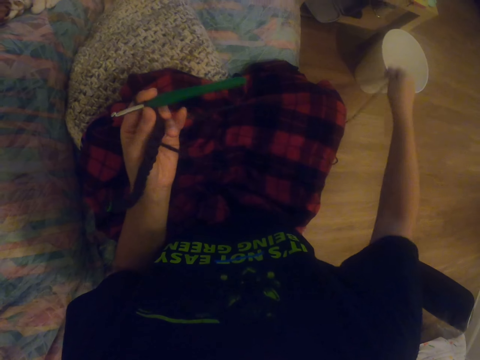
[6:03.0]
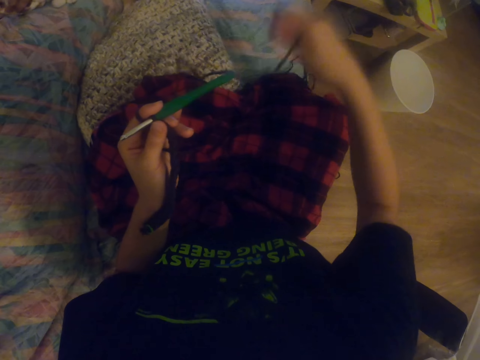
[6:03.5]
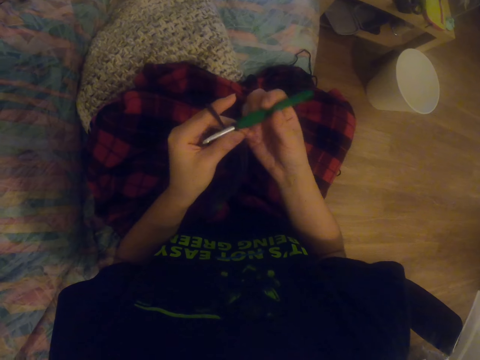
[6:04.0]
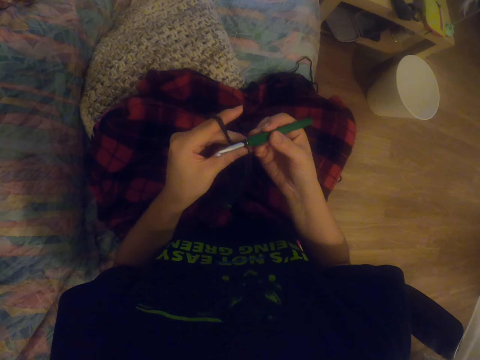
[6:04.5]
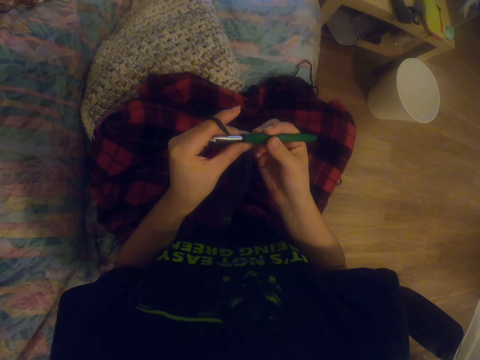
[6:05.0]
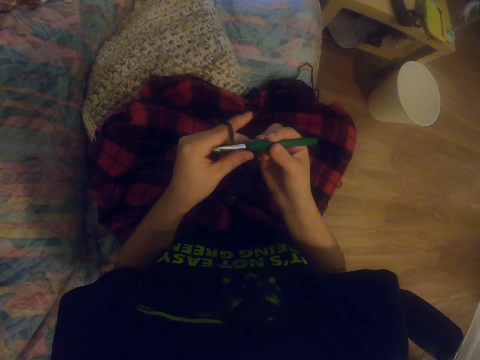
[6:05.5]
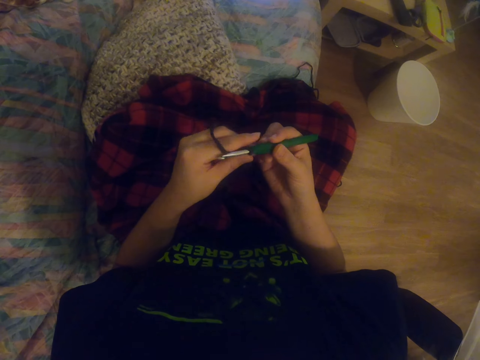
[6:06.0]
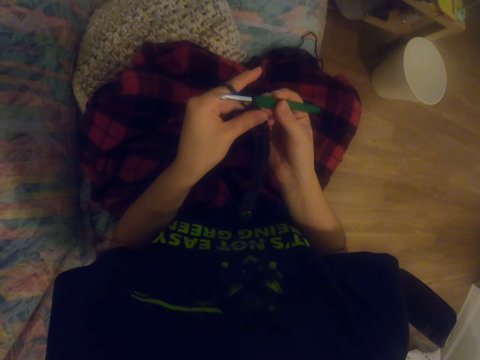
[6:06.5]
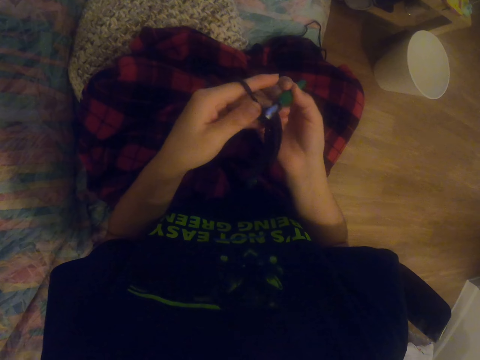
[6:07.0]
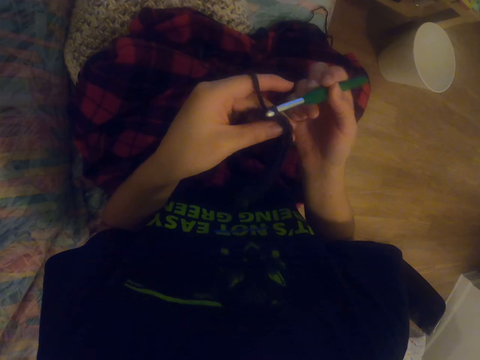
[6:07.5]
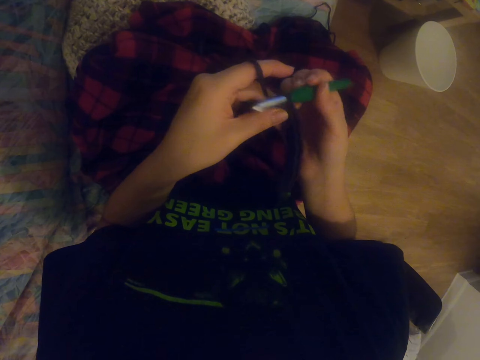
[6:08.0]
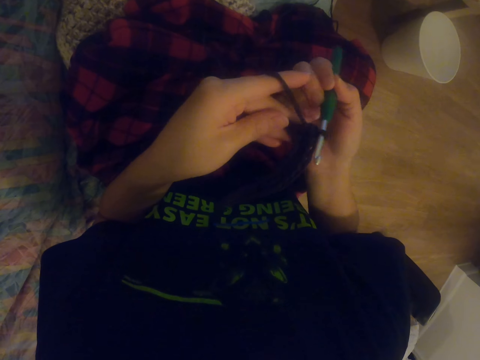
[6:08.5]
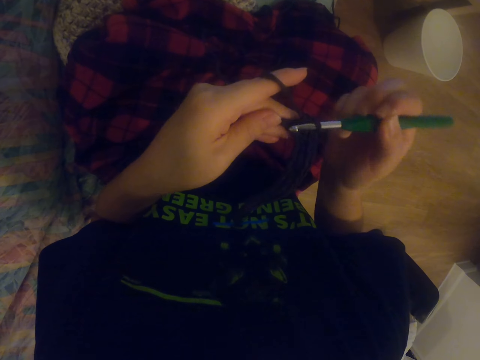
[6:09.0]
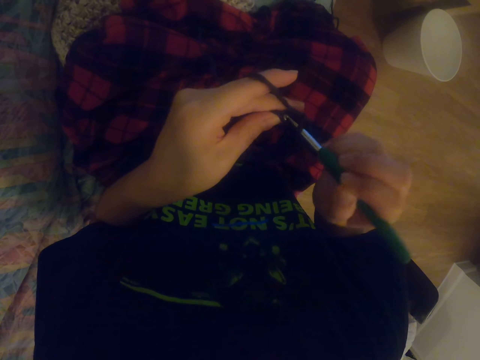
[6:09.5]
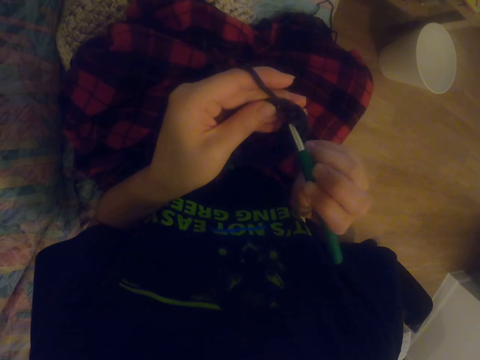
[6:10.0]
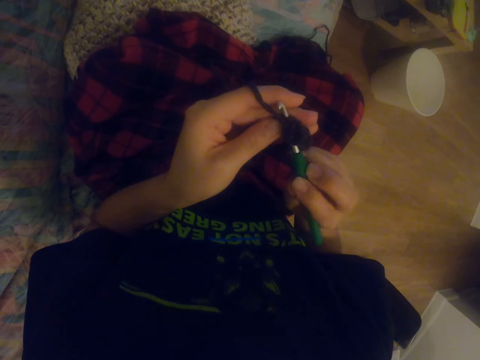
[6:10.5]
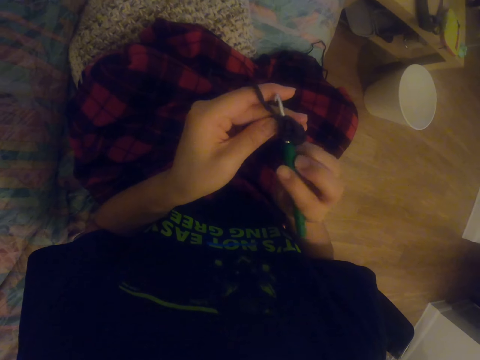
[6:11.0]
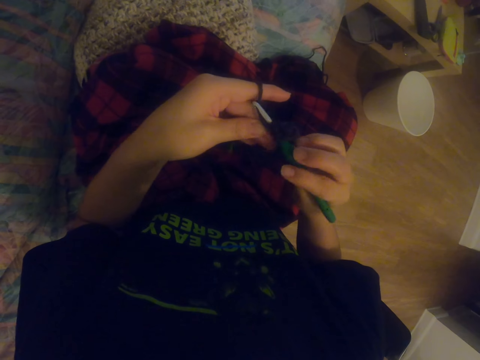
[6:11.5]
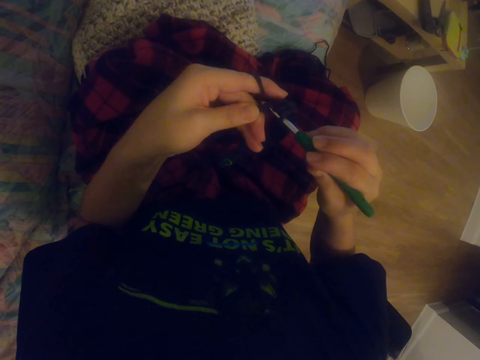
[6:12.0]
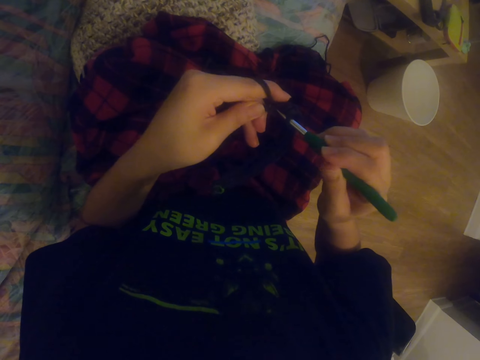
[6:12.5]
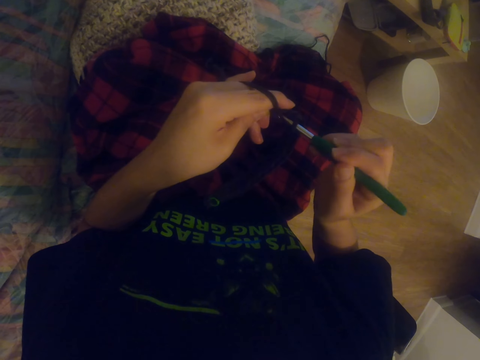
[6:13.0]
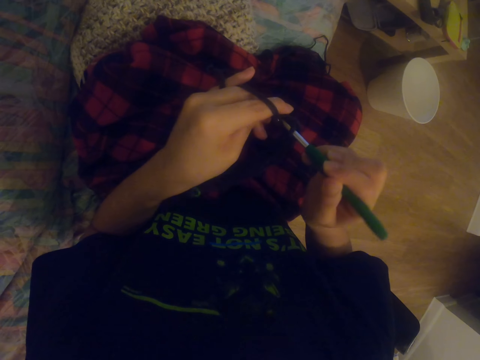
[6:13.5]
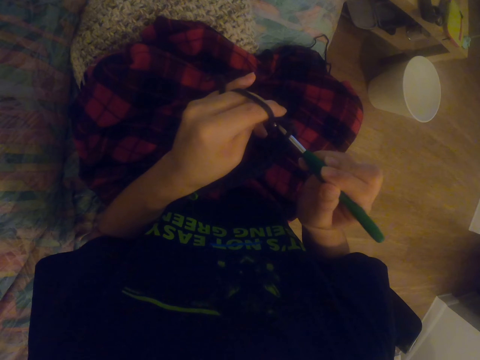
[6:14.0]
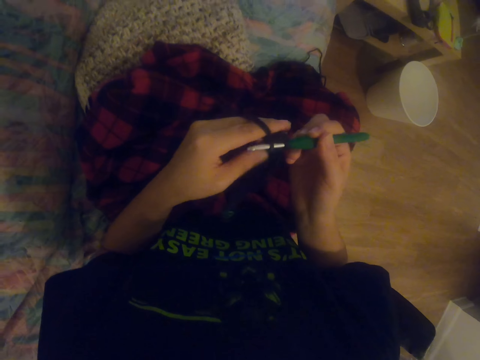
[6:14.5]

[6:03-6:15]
The camera wearer unfolds the yarn. They pull the knitting wool. They knit the sock with the knitting needle.

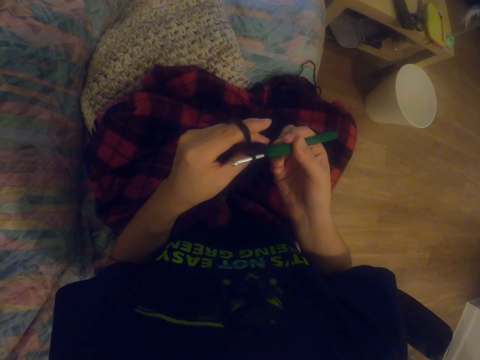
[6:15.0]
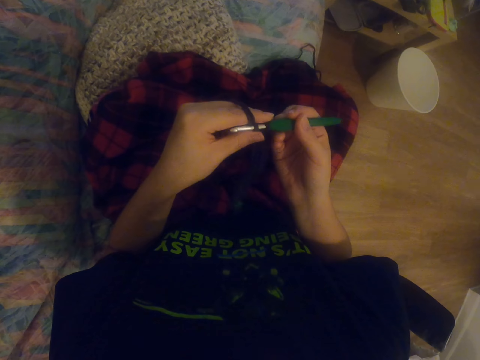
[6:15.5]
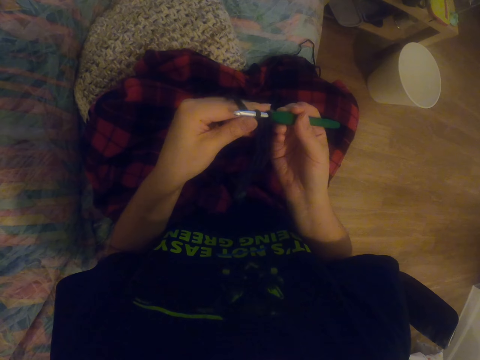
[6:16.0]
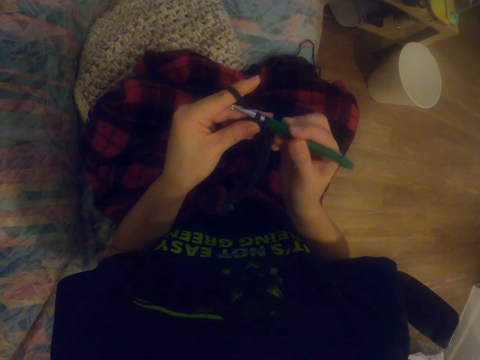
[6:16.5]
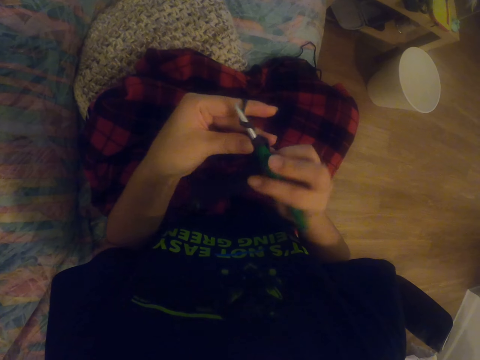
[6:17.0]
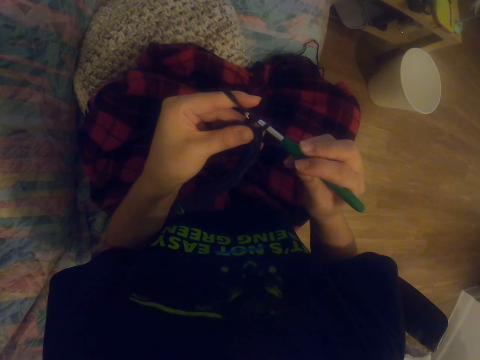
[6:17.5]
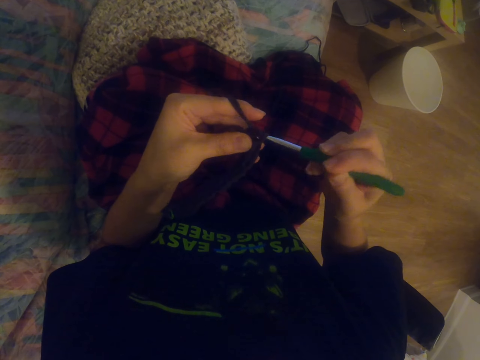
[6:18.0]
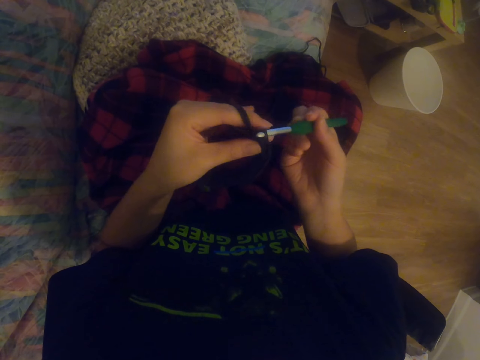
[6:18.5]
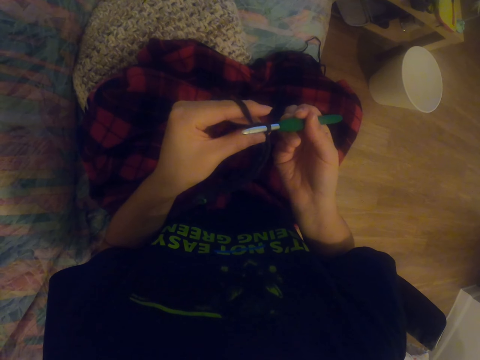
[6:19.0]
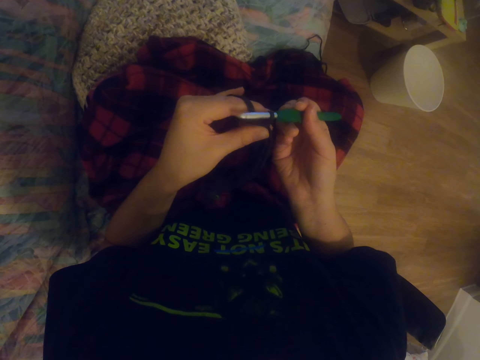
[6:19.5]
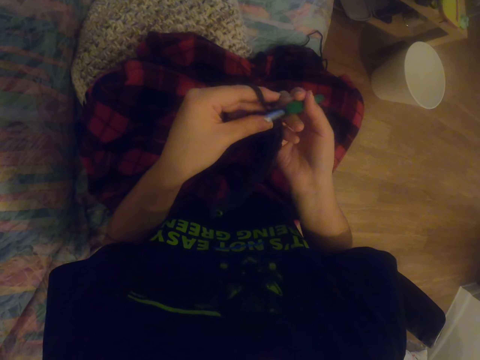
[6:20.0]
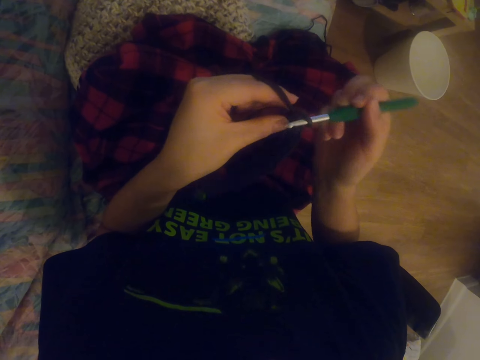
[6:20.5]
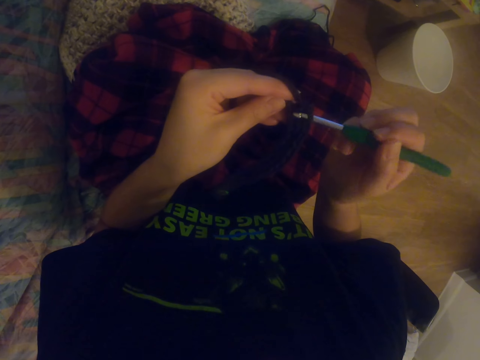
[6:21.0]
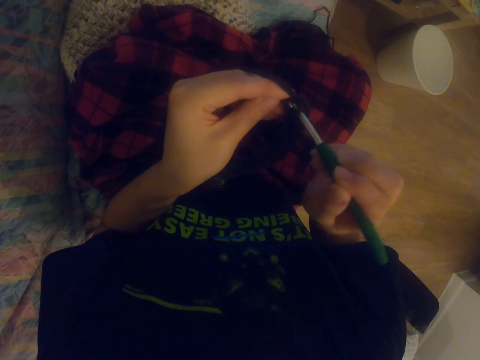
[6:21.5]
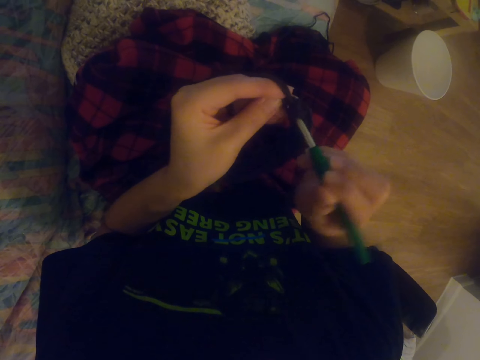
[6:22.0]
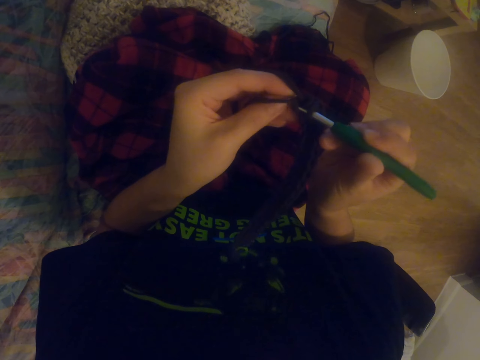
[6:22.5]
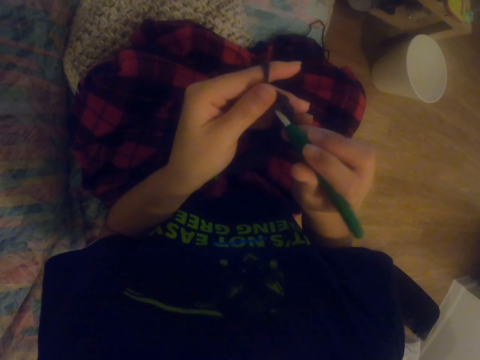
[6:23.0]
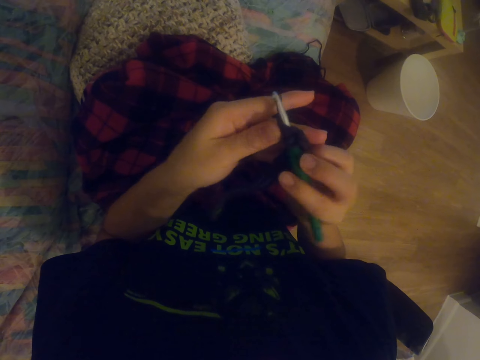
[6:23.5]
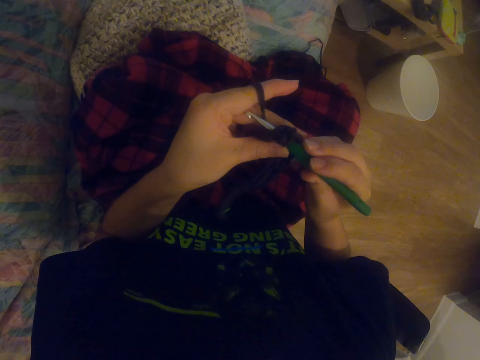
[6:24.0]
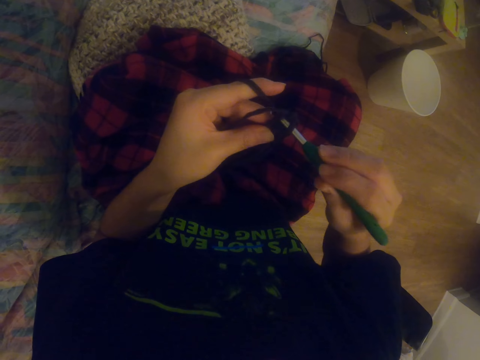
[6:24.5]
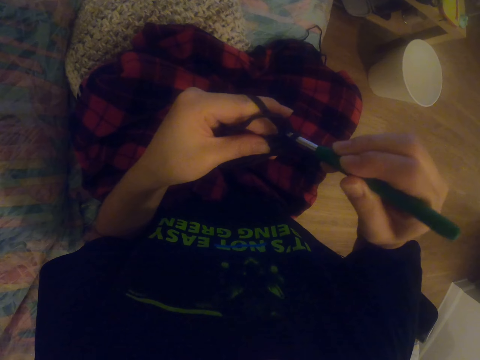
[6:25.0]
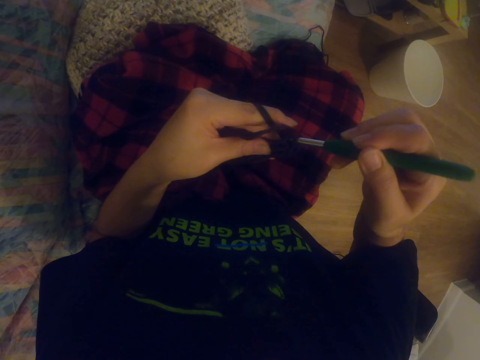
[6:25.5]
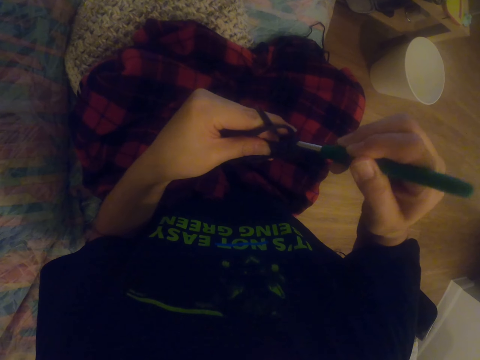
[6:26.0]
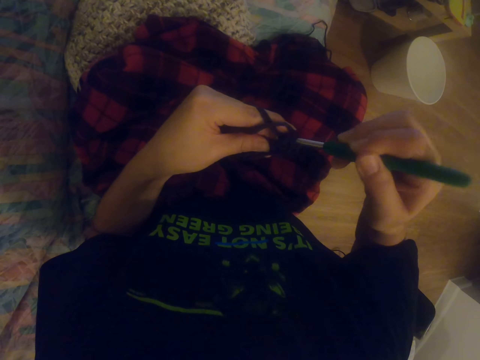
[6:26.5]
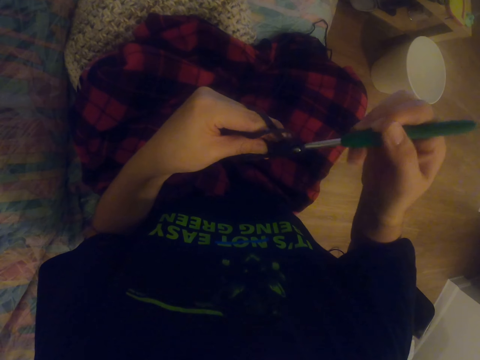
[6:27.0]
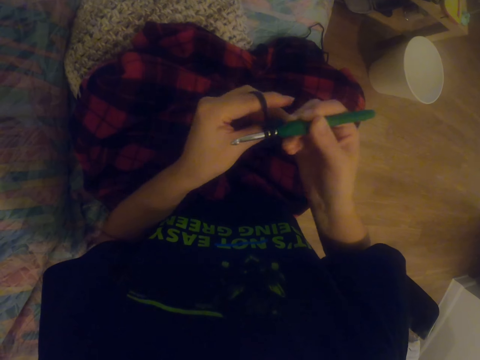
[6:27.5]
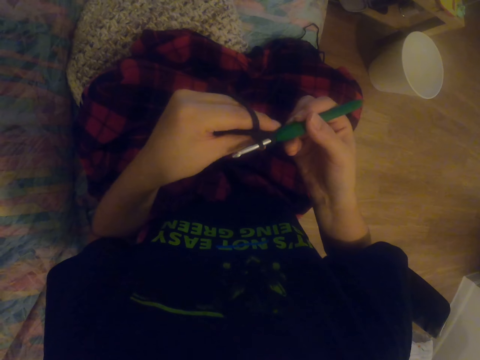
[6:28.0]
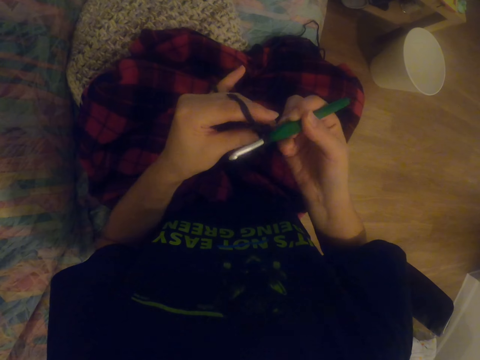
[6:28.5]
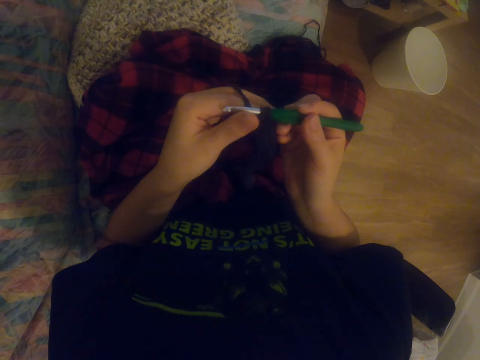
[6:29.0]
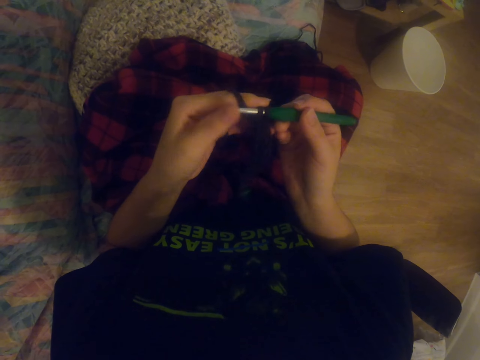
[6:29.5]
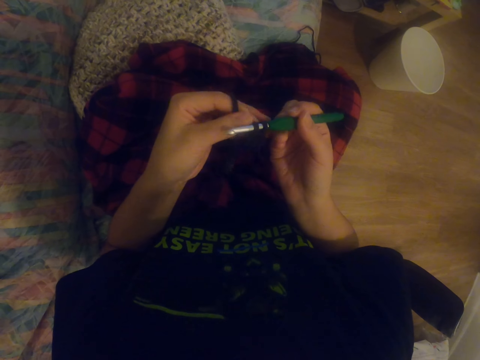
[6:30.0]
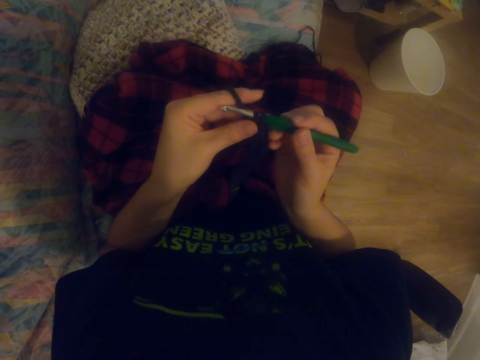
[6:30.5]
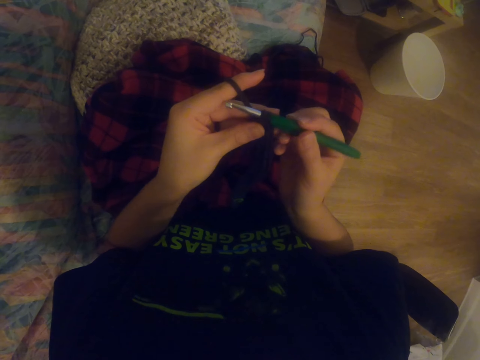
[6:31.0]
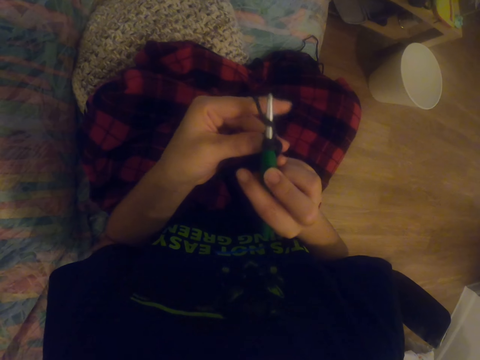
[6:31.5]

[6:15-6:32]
The camera wearer knits the sock with the knitting needle. They knit it repeatedly.
